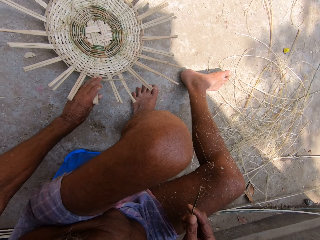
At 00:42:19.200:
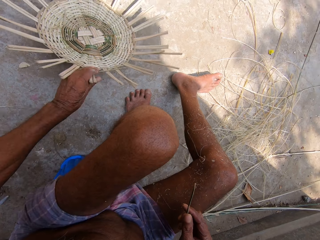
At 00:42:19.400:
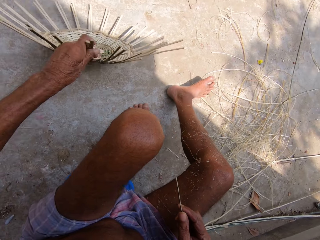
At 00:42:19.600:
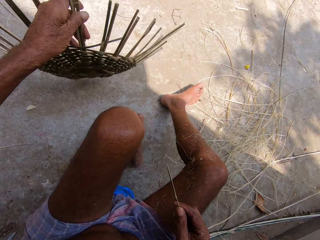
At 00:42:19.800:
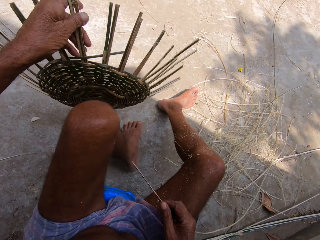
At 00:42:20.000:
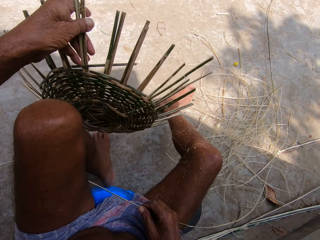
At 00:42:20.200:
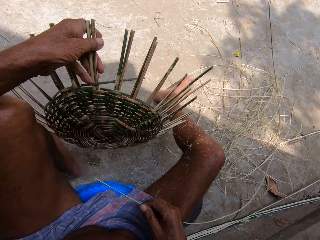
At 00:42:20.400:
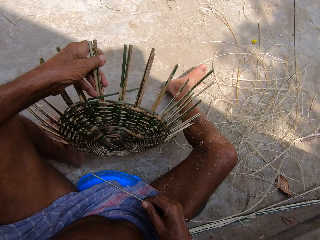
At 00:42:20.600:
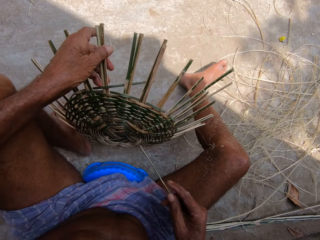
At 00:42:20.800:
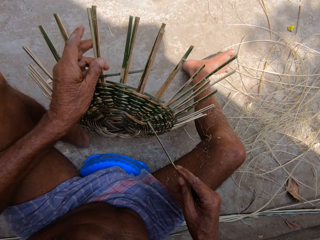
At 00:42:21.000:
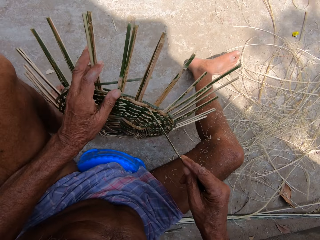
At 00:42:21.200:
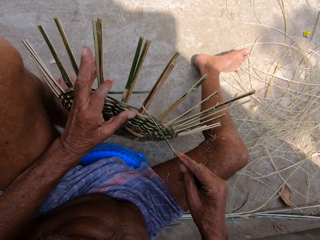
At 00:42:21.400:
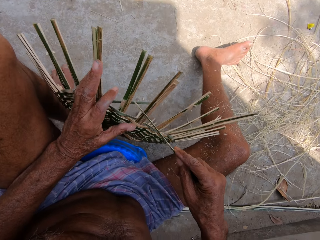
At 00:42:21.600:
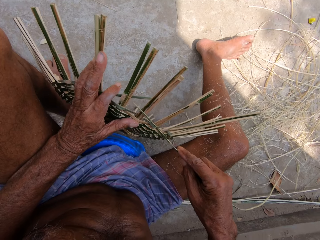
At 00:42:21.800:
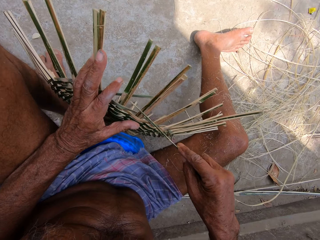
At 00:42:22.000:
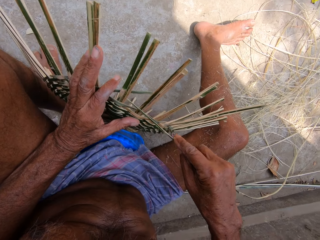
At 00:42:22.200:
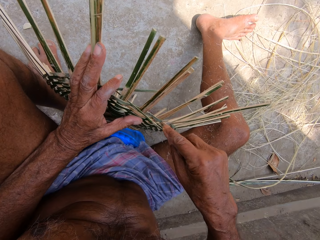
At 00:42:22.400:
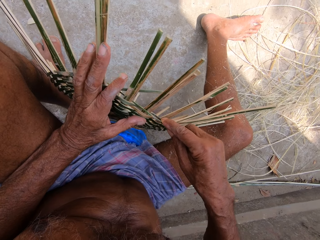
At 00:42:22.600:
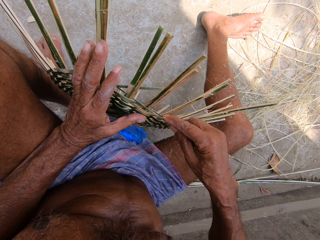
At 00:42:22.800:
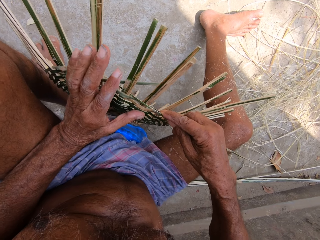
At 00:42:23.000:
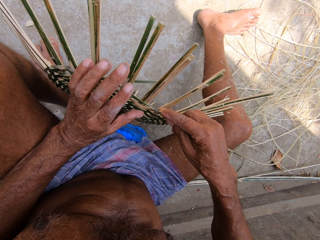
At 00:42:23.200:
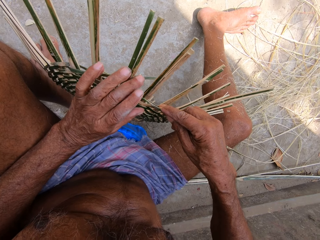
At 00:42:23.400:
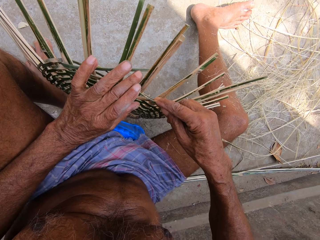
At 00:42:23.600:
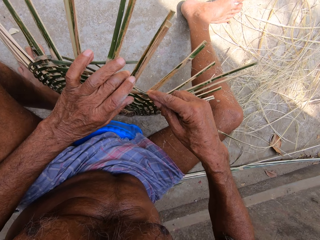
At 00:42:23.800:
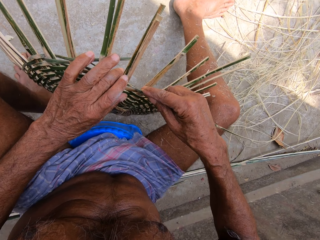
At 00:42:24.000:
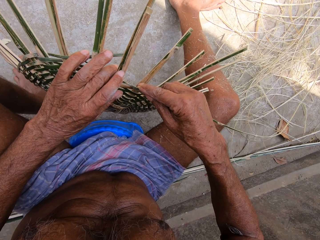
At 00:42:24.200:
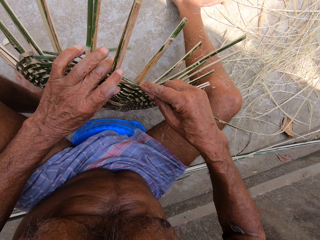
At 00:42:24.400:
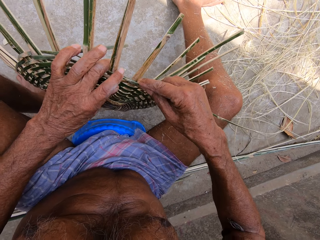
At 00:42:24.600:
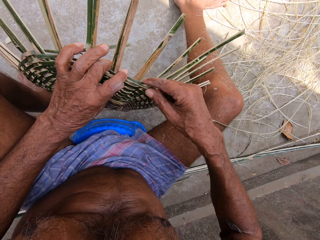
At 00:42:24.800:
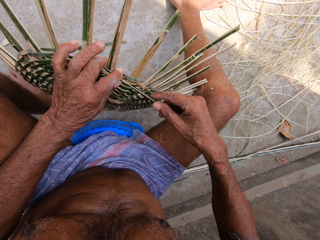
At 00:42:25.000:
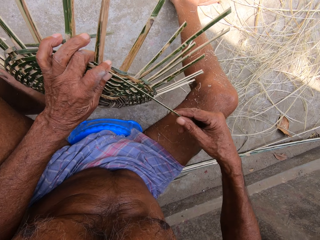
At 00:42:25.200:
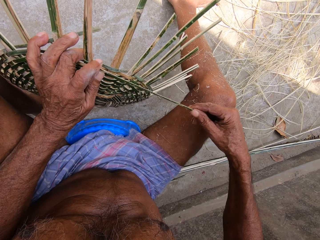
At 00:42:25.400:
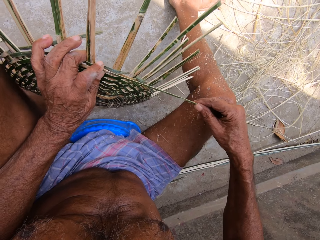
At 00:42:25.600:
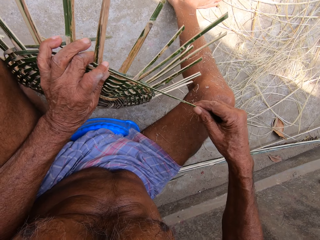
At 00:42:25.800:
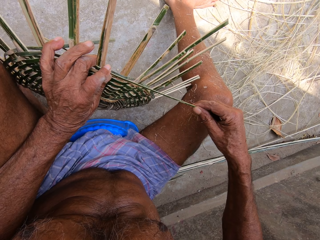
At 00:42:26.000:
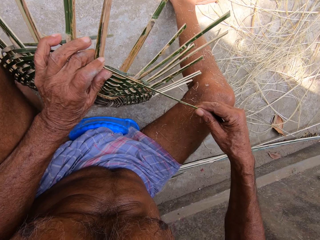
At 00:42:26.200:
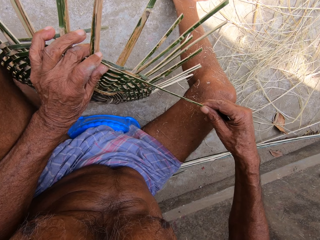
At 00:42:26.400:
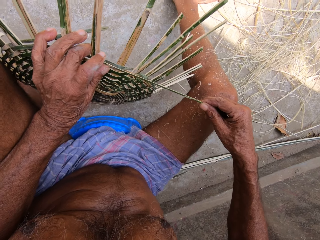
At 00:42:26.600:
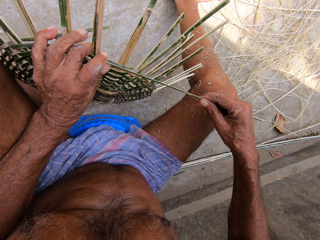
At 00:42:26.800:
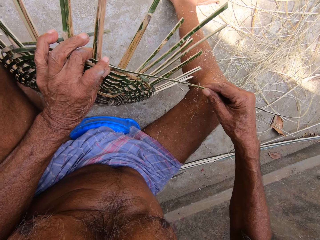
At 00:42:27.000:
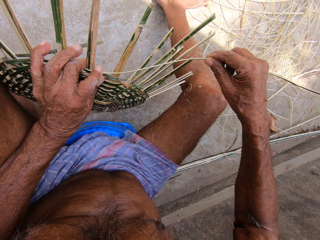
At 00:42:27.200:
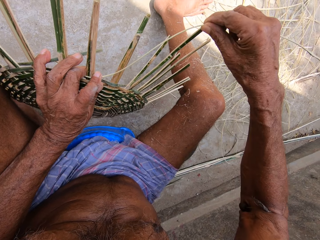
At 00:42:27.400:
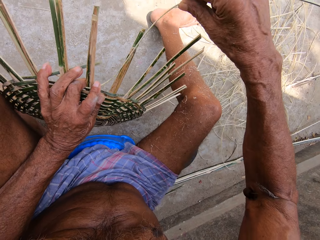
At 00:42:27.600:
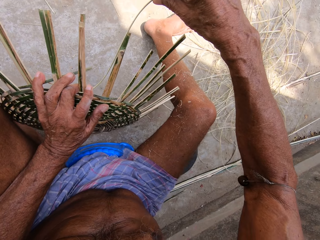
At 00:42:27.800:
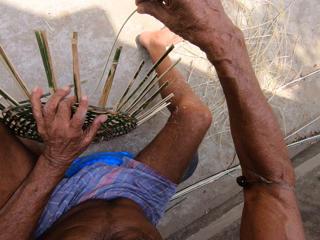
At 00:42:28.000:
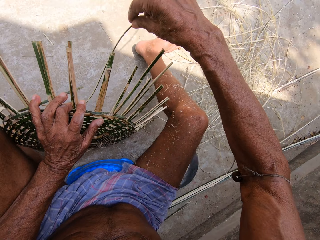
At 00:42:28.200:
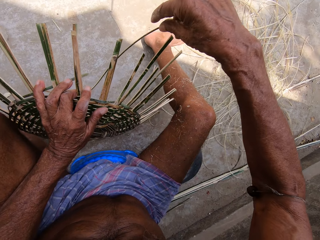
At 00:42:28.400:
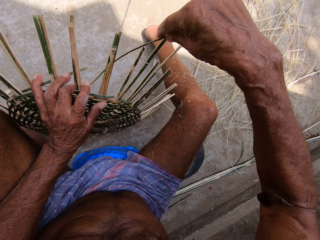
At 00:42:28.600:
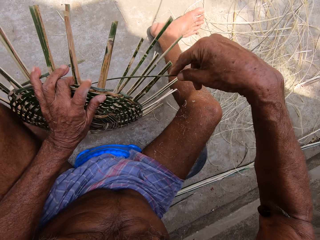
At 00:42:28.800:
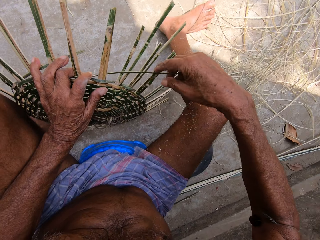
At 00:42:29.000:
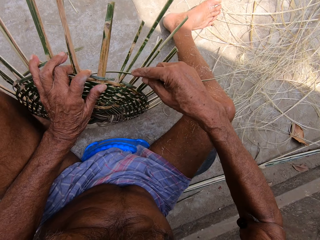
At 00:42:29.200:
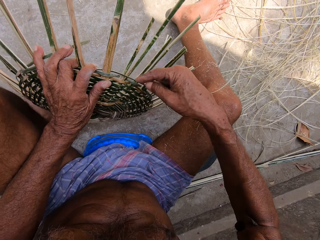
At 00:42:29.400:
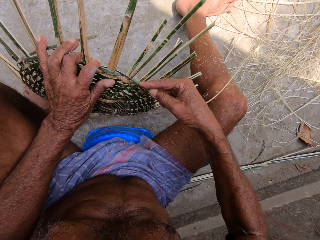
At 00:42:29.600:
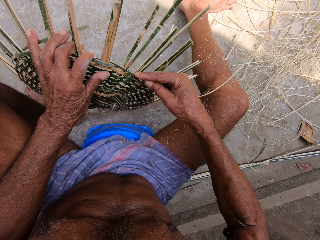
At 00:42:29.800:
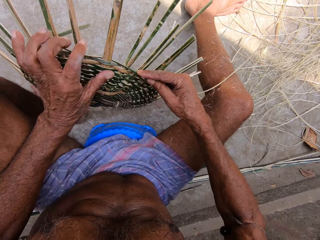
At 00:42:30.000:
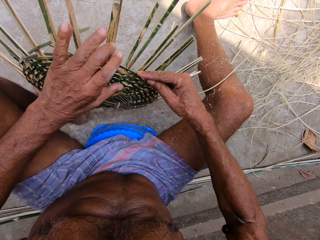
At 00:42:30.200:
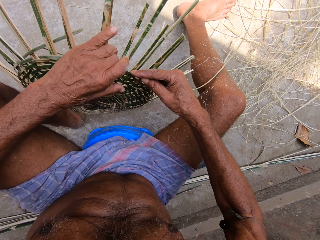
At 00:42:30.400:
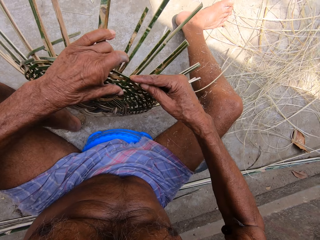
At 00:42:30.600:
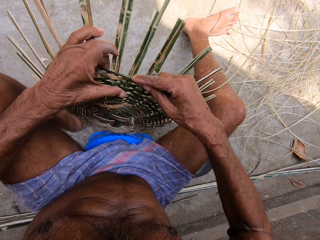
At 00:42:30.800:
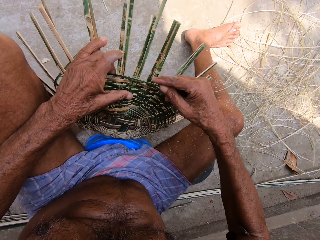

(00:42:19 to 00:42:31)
The camera wearer picks up a basket from the floor with his left hand. He weaves with a bamboo strip. He weaves the basket with the cane in his right hand.

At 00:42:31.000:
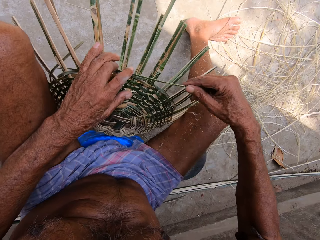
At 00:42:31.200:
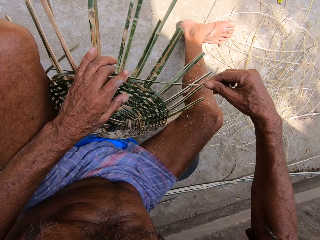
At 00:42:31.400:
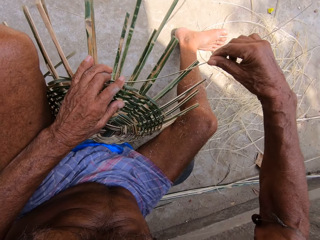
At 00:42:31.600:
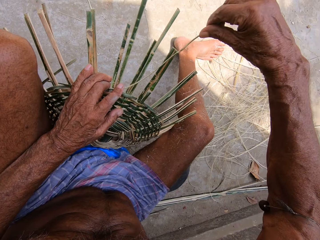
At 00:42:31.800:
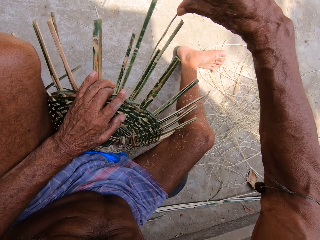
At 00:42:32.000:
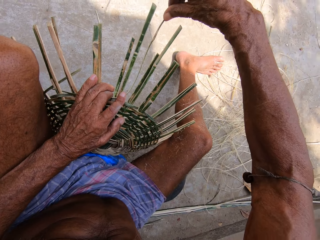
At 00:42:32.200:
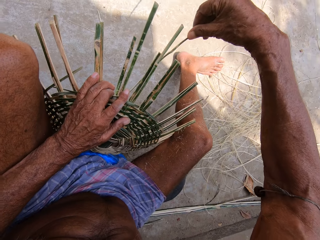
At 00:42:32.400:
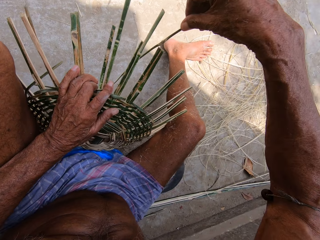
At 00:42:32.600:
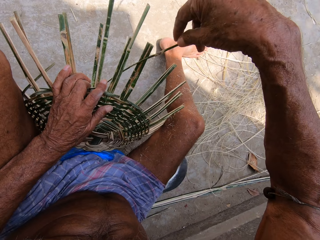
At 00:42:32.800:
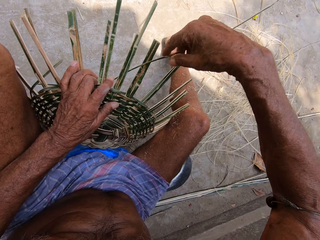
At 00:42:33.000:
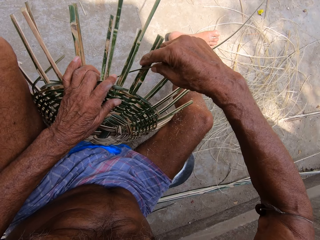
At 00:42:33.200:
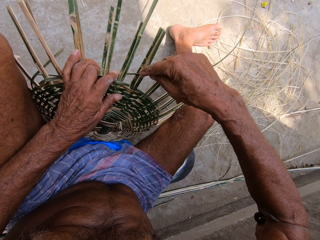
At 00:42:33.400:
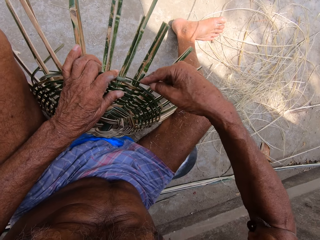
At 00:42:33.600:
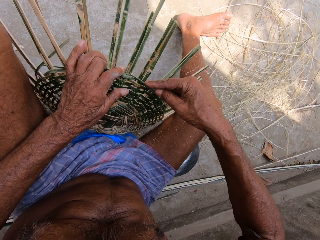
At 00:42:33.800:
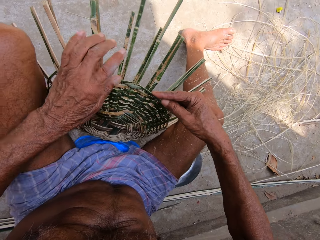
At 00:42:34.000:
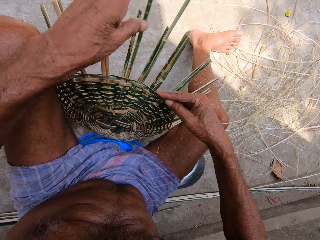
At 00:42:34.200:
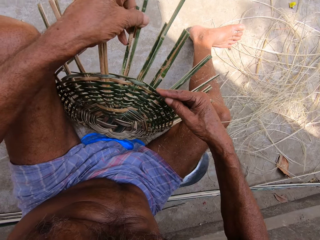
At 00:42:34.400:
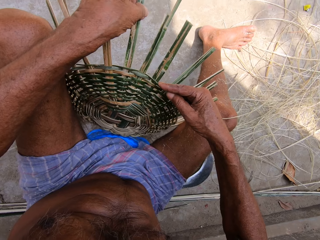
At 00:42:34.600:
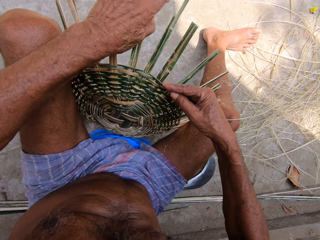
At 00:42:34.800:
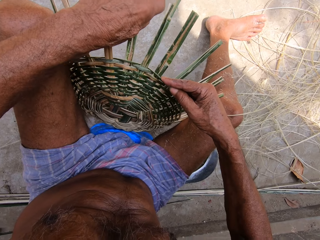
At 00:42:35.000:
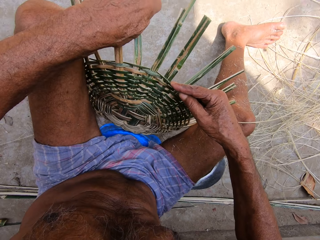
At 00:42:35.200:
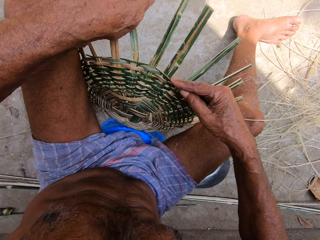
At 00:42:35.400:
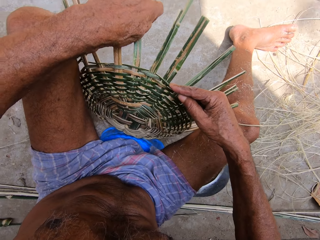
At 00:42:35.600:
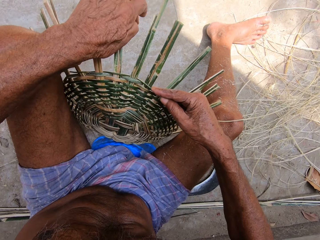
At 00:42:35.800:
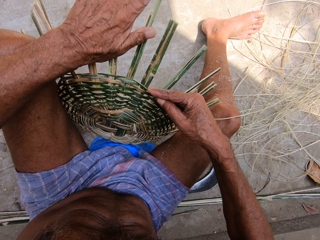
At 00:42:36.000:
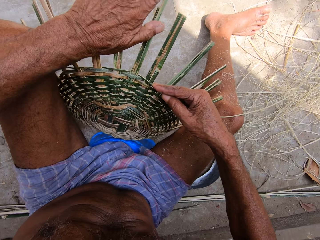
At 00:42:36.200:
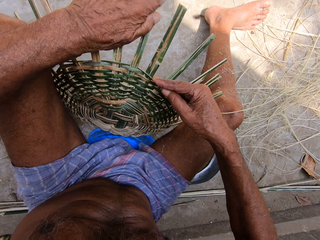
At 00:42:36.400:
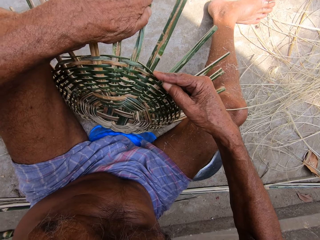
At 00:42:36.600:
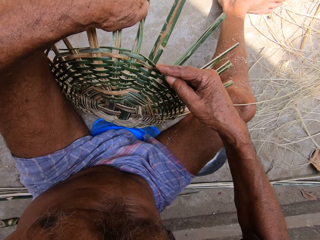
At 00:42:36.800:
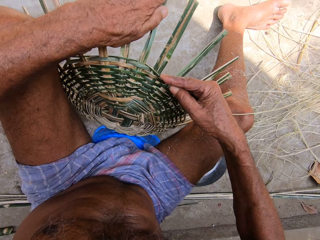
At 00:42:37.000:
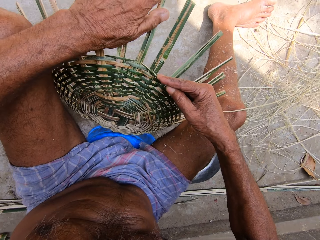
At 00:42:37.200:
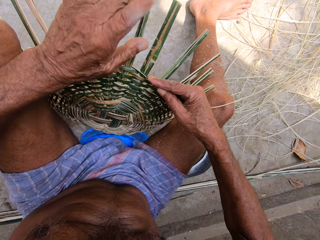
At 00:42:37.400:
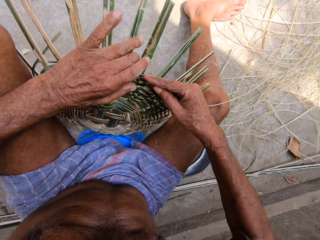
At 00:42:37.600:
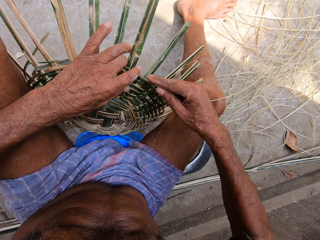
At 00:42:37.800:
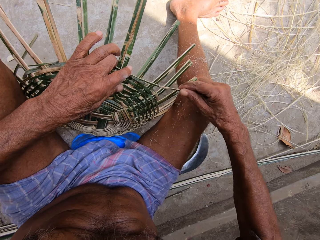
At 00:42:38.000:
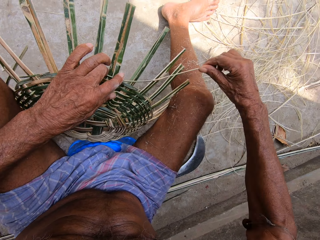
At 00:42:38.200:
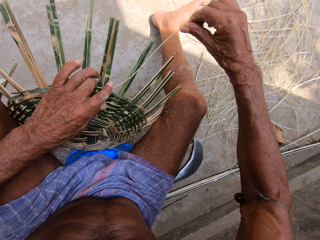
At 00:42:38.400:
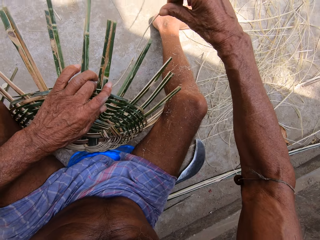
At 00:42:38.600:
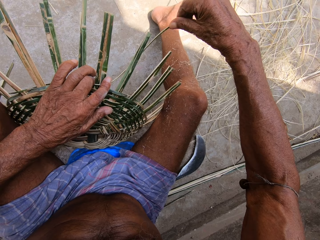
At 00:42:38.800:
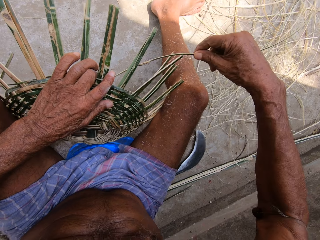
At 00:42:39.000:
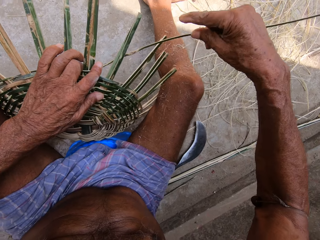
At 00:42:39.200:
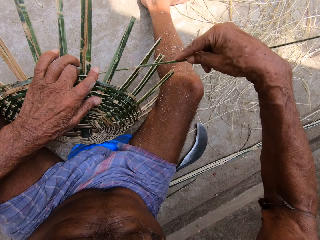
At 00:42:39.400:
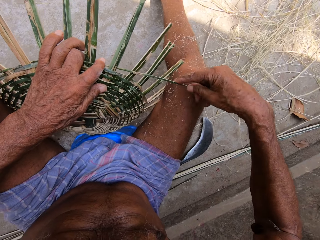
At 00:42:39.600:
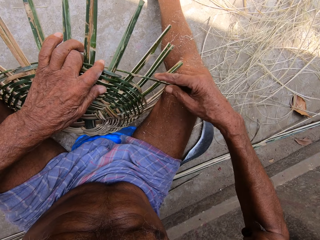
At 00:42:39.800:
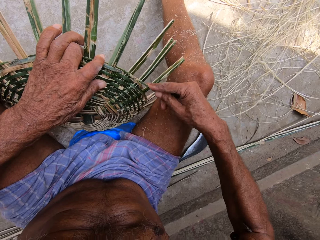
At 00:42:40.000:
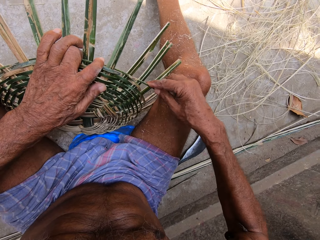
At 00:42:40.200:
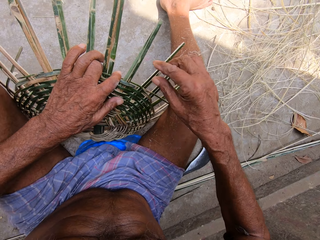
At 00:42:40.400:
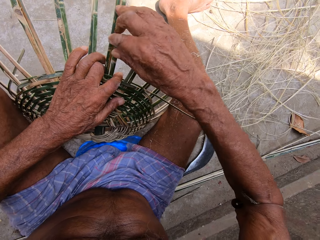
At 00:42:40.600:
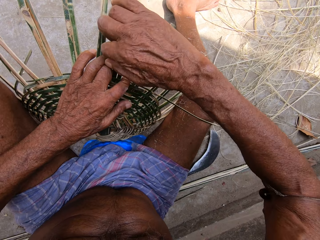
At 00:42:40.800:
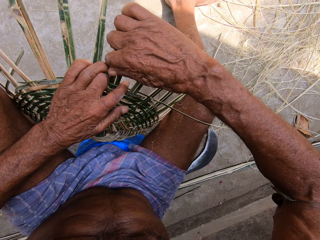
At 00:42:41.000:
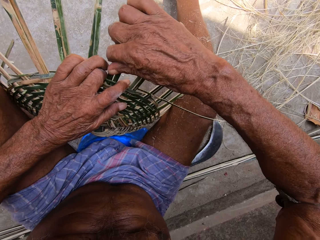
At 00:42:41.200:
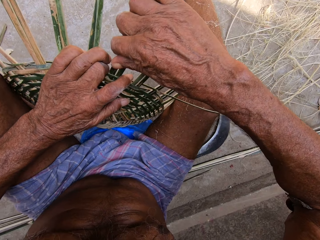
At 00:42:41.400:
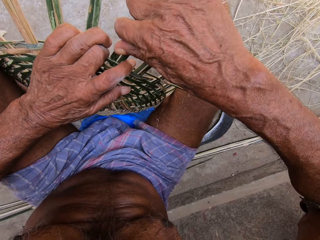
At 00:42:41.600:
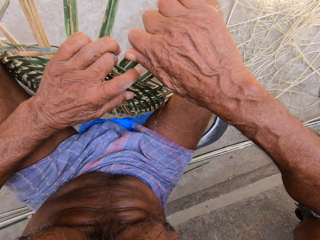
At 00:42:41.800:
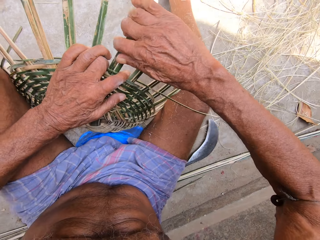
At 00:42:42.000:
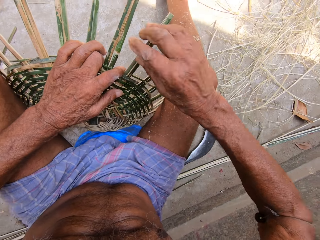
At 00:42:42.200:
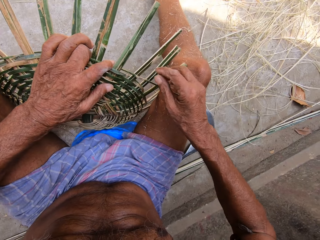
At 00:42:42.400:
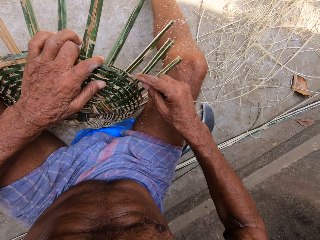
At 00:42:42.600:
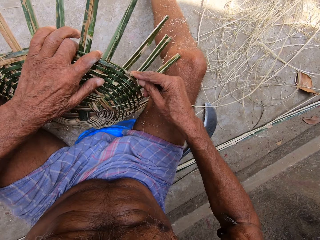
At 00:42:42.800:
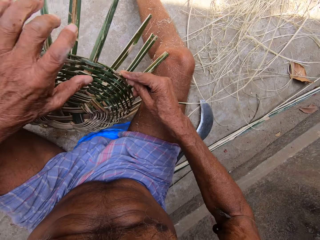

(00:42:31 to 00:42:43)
The camera wearer turns the basketry. They weave with a bamboo strip. They bend the bamboo strips. They weave with the bamboo strip.
